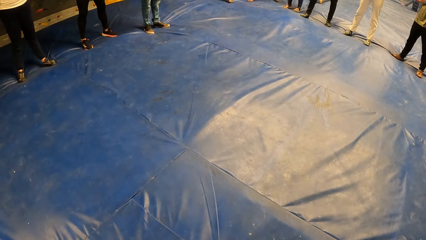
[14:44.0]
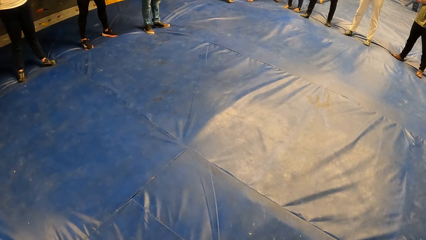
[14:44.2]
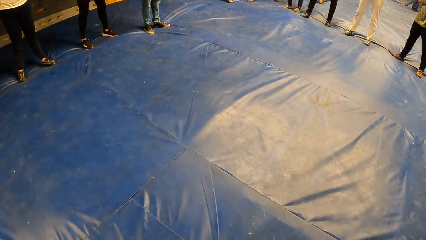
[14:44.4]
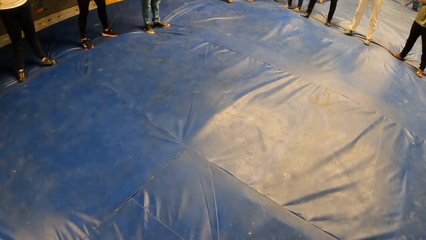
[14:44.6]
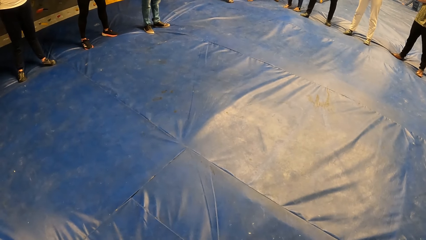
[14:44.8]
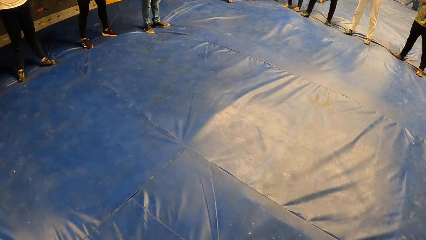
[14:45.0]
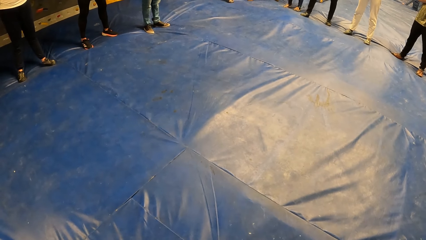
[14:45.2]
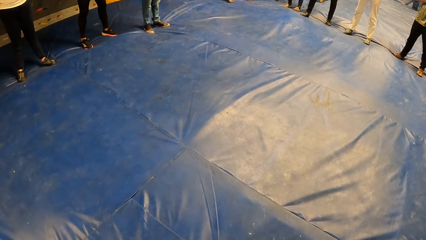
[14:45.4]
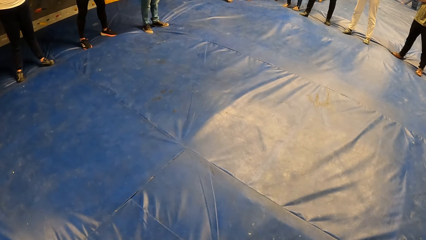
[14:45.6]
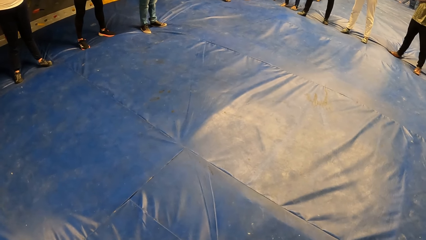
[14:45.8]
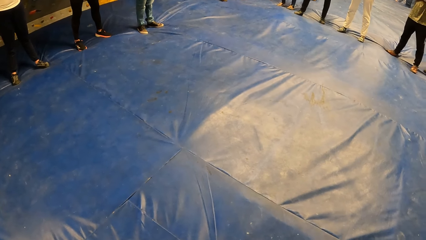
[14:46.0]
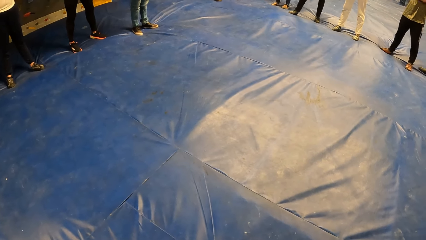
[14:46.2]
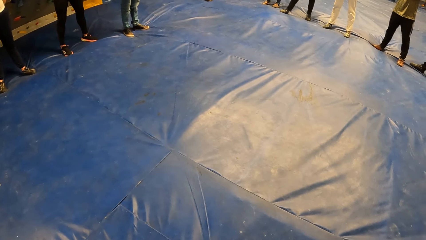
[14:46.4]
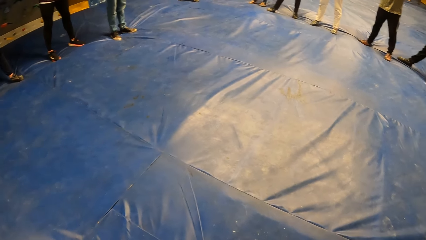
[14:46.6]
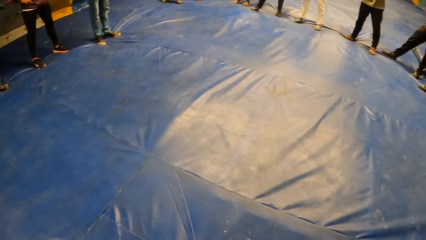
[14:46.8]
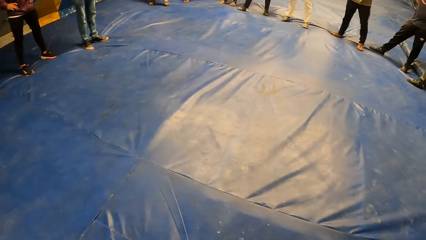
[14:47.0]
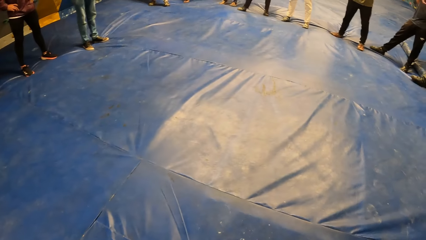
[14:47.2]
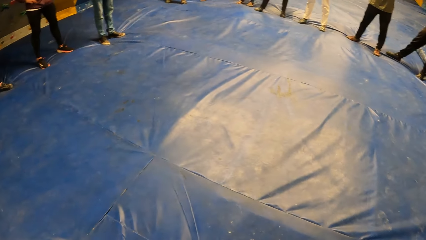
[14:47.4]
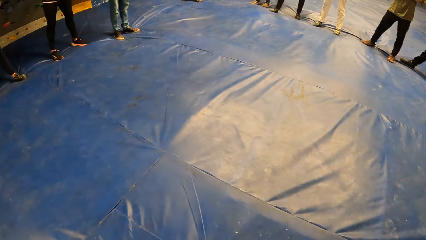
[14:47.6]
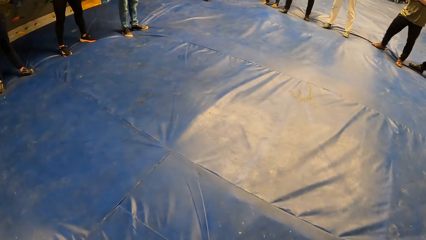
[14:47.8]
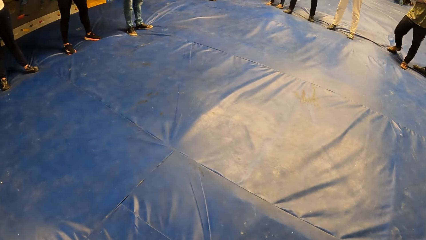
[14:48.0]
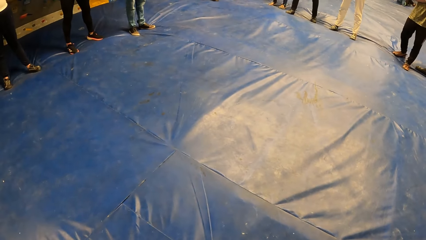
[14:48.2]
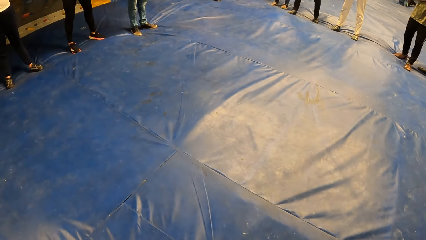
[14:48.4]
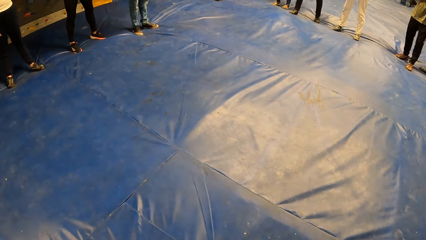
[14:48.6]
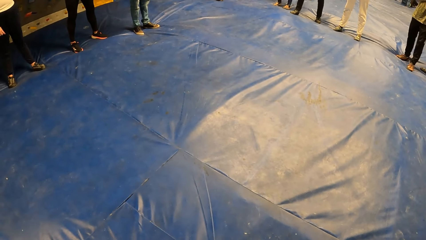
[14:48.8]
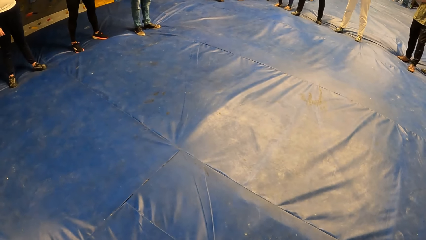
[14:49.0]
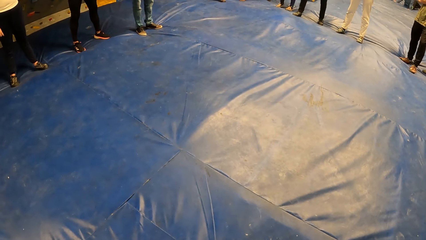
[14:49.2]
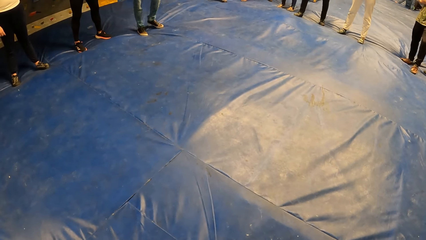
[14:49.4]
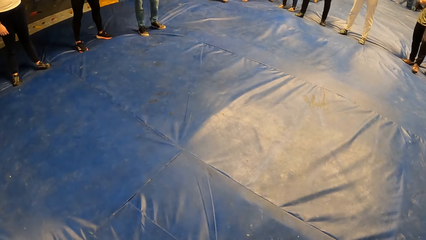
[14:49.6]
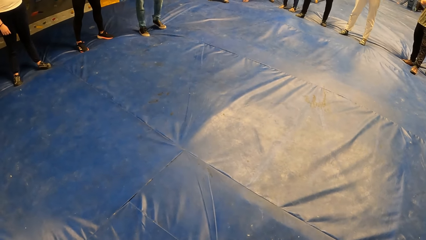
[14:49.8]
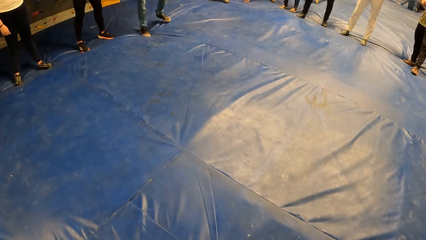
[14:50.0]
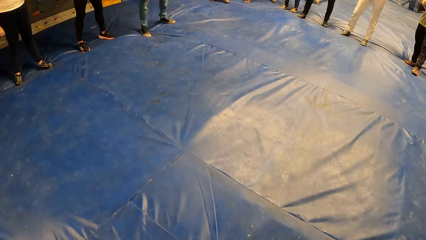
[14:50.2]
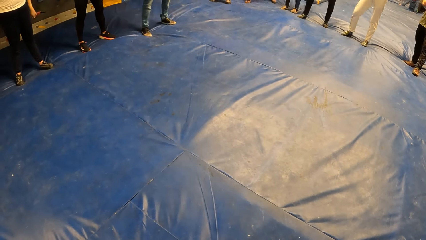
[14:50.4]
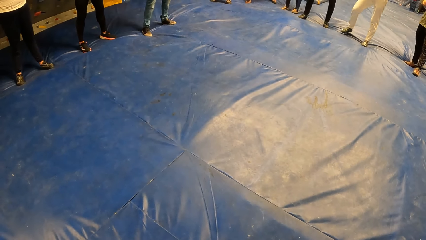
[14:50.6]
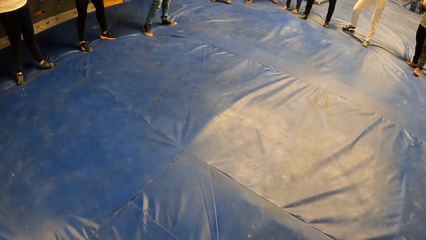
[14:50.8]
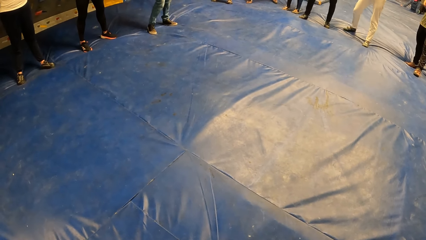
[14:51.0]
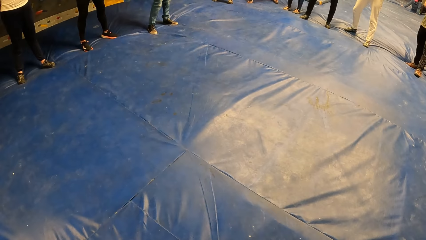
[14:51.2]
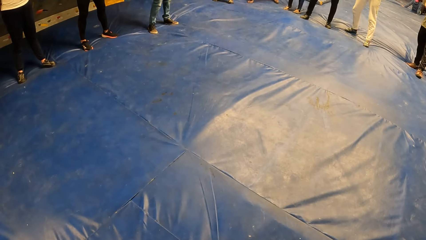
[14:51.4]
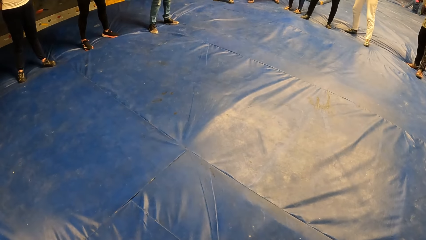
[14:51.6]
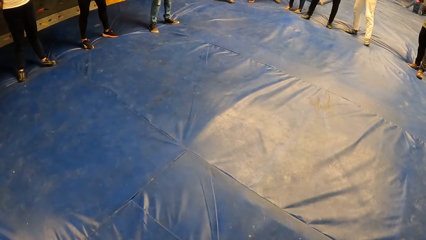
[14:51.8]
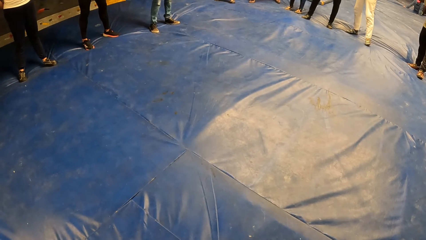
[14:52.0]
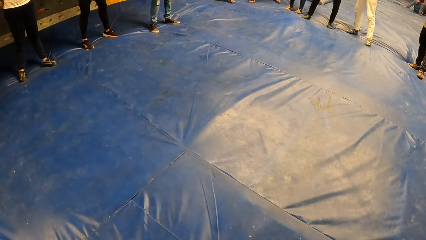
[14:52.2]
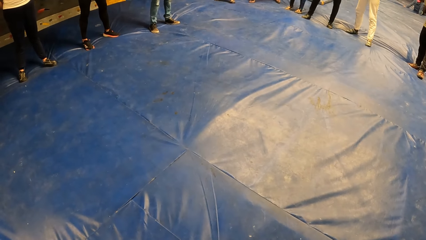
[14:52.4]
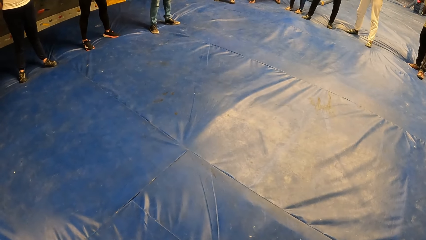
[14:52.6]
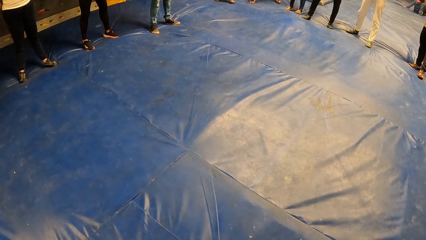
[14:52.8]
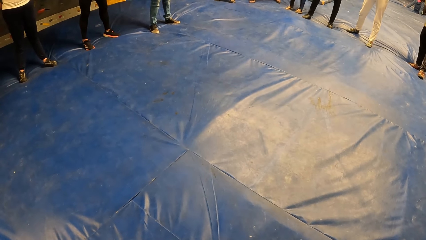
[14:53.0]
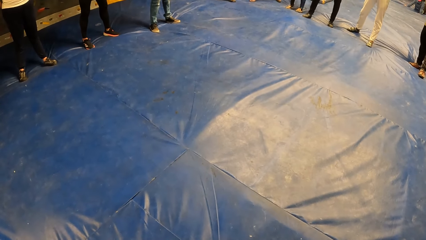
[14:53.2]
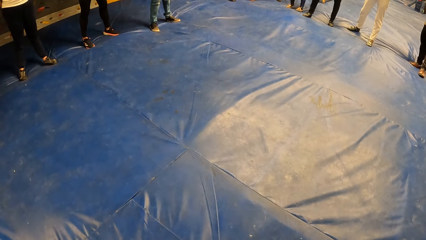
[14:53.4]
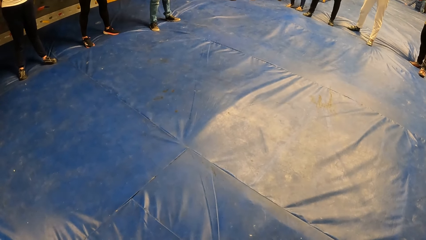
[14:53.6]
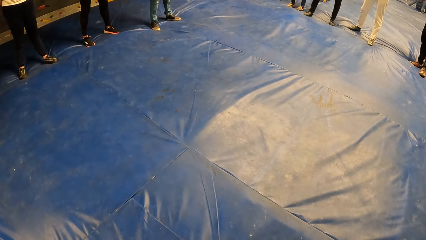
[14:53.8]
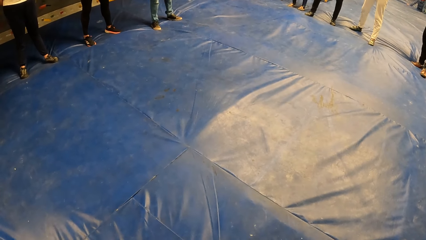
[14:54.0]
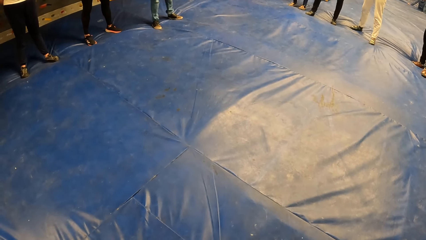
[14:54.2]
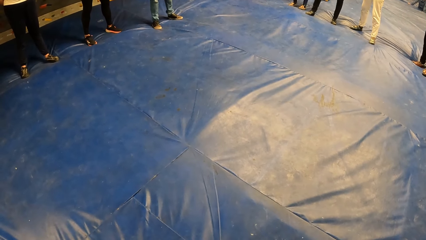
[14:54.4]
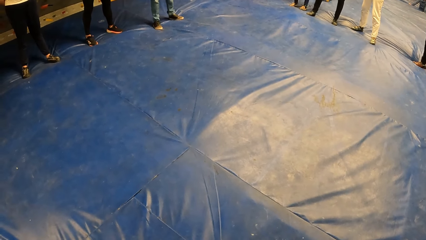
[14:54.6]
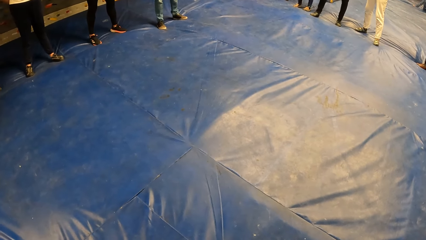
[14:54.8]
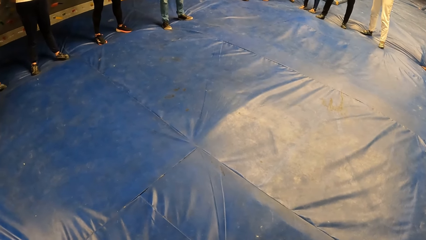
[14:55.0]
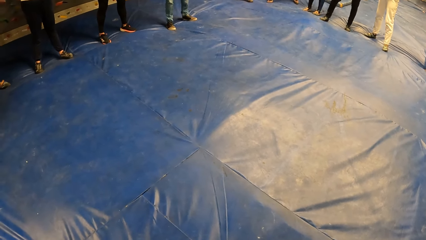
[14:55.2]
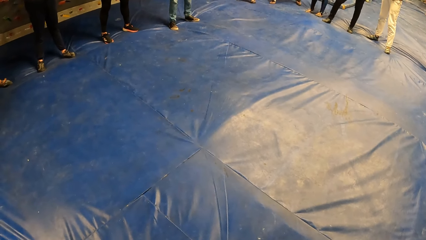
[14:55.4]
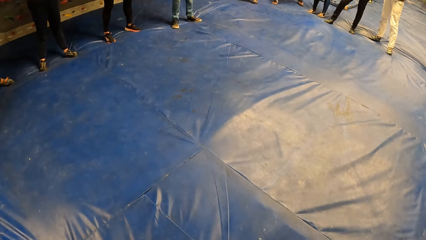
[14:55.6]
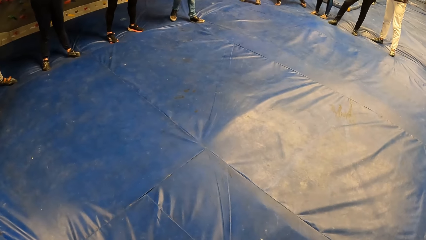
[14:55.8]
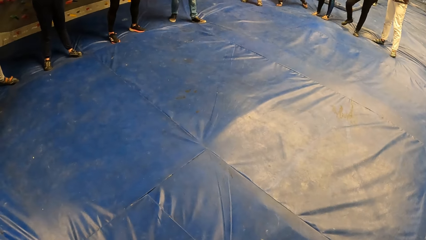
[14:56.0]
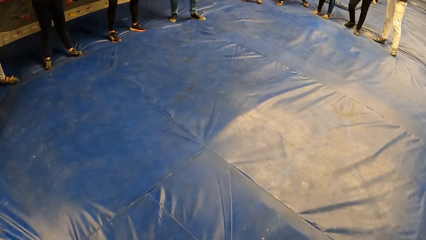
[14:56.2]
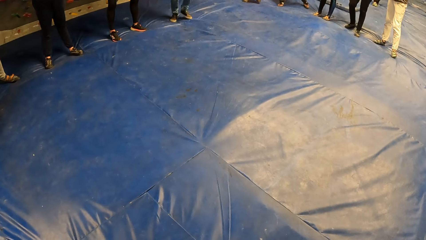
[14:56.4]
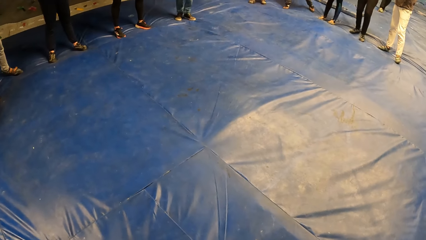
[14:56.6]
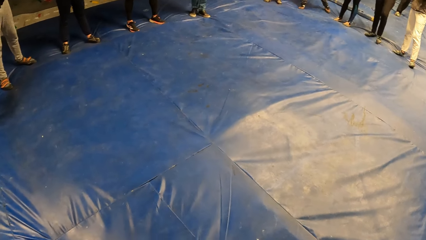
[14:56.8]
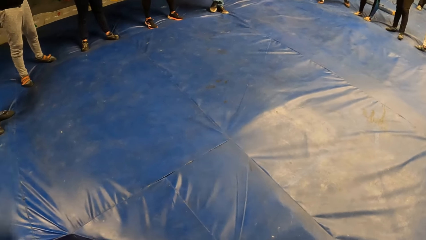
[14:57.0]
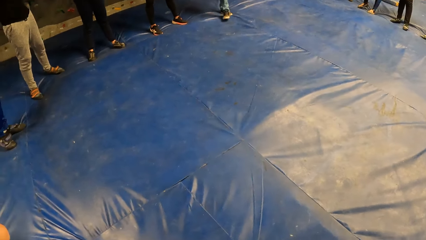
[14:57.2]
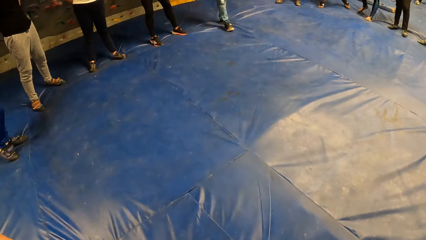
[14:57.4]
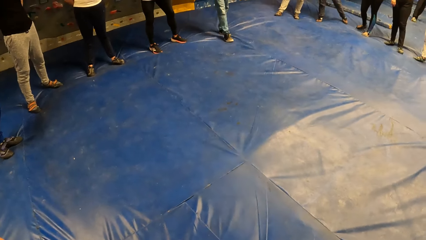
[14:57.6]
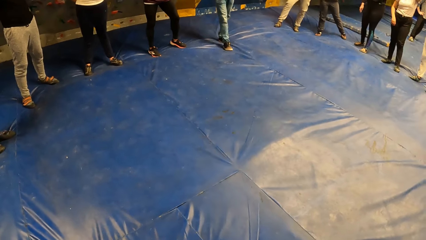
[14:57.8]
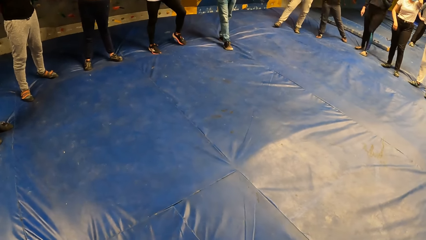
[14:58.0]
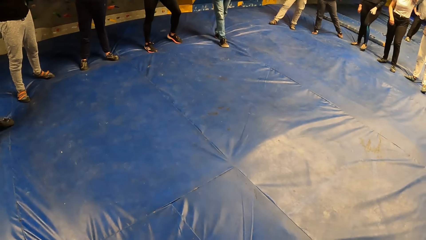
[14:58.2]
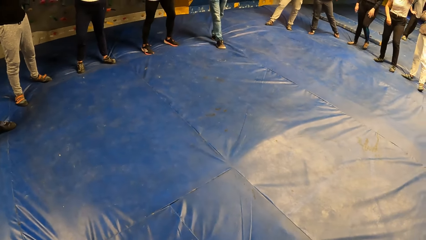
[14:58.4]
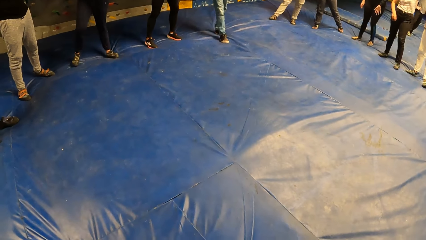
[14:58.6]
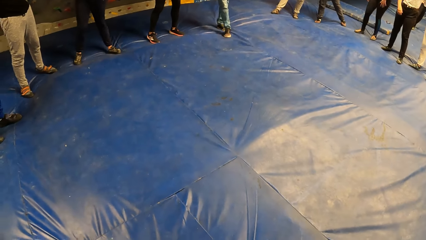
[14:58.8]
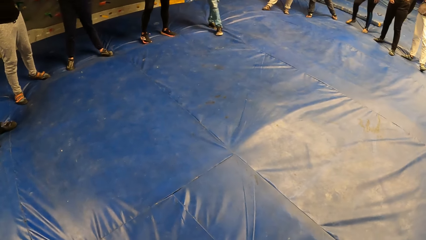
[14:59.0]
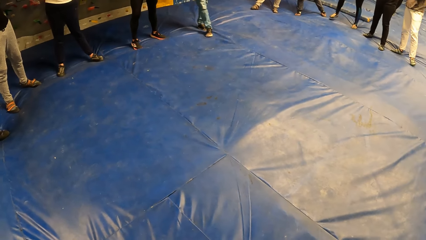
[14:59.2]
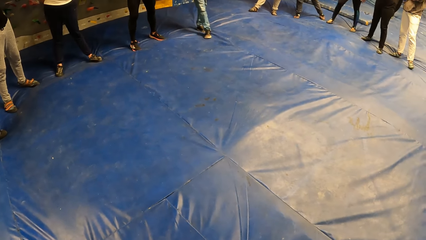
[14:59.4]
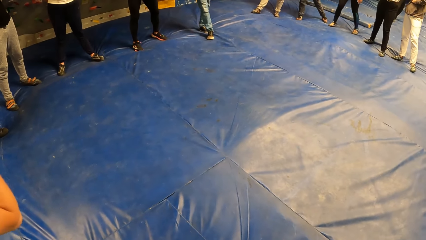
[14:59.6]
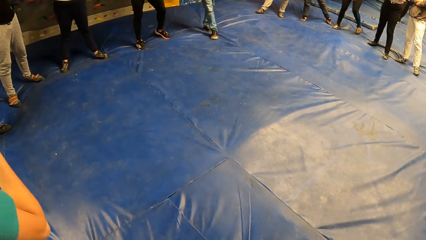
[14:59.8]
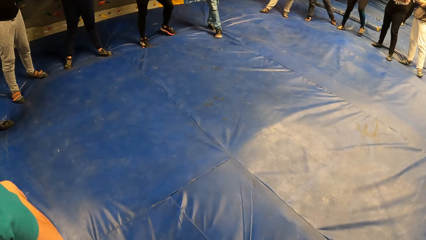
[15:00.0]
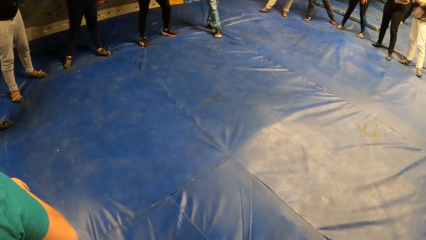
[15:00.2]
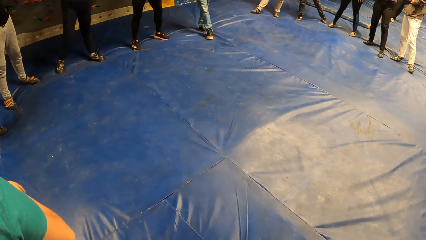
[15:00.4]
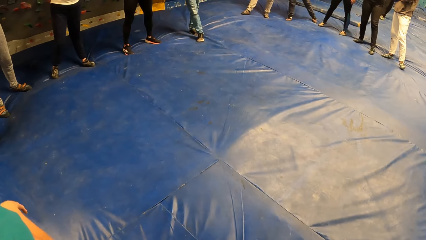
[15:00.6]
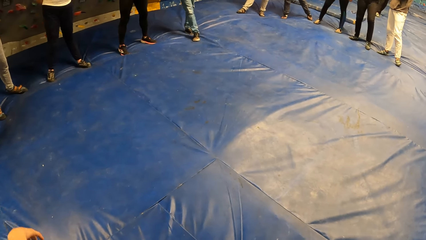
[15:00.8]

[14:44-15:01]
A man fidgets. Another man slides the leg. A lady fidgets. Another lady fidgets.
